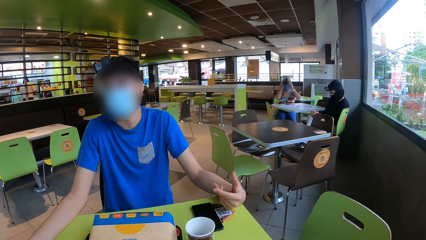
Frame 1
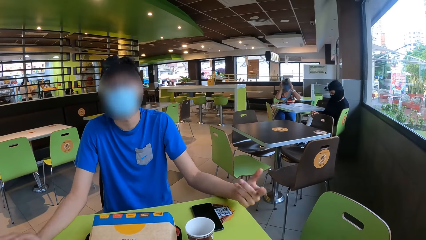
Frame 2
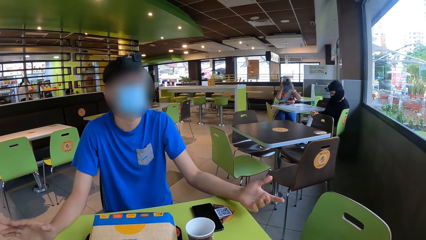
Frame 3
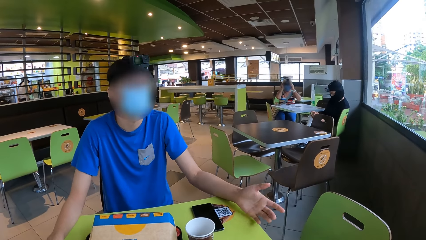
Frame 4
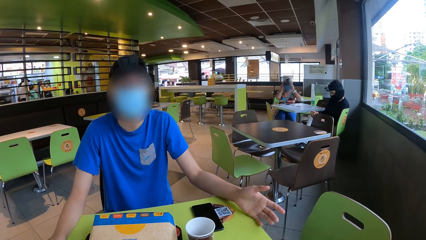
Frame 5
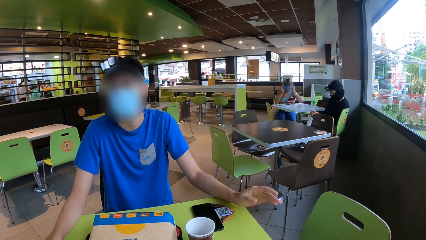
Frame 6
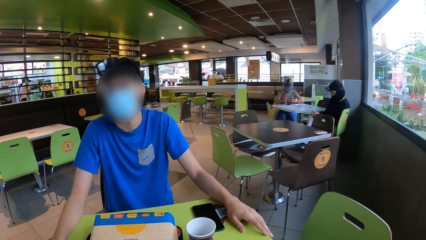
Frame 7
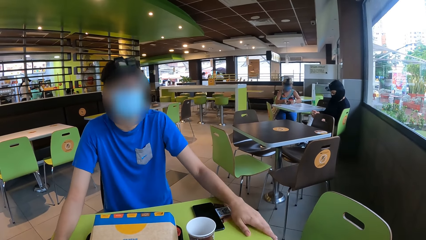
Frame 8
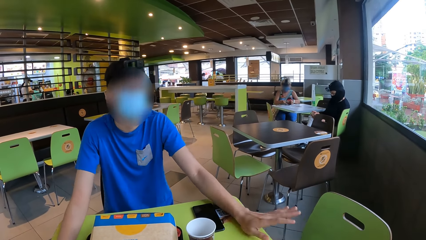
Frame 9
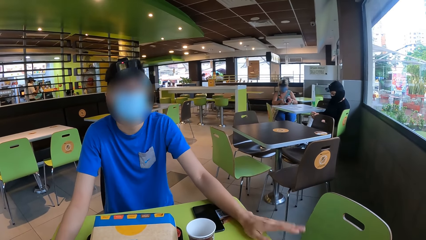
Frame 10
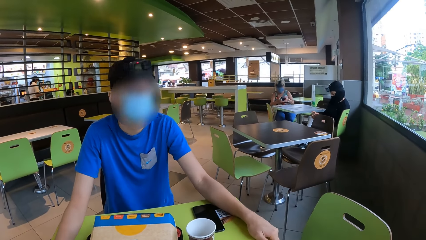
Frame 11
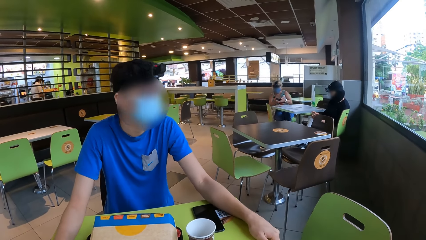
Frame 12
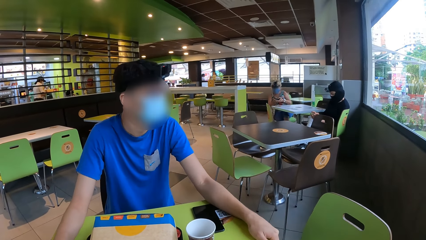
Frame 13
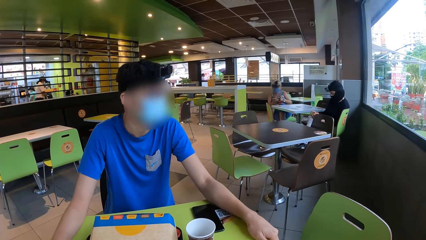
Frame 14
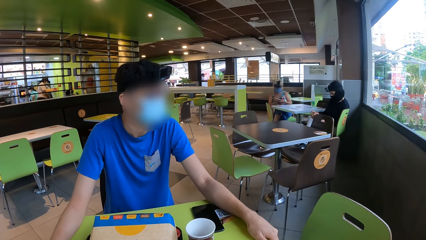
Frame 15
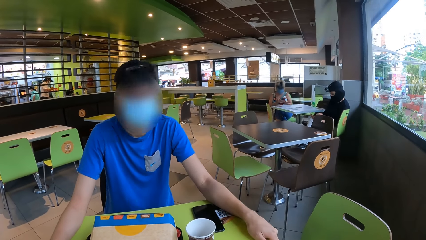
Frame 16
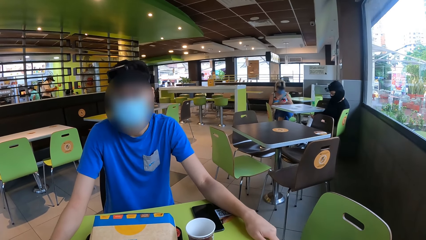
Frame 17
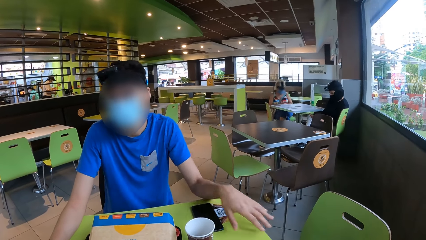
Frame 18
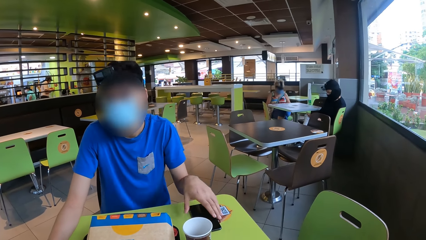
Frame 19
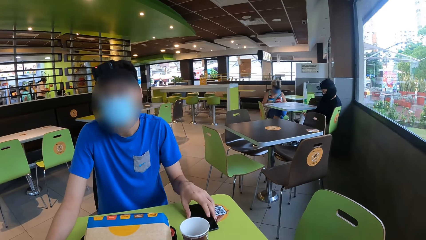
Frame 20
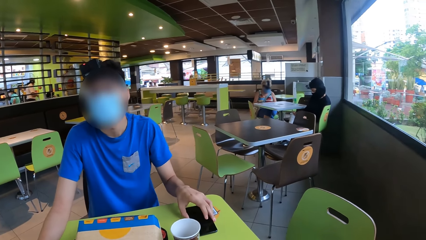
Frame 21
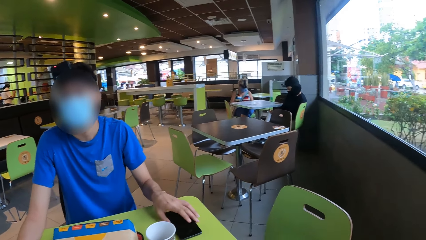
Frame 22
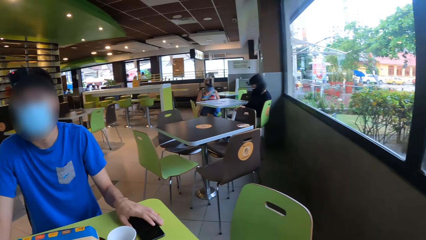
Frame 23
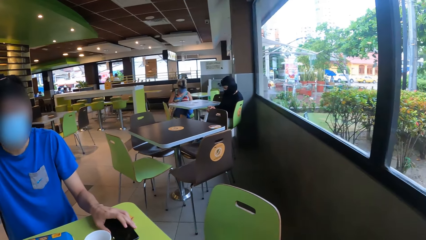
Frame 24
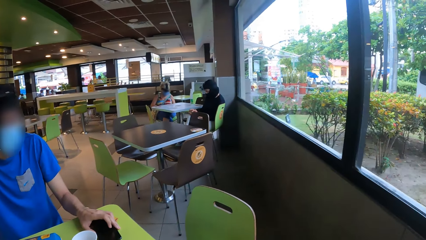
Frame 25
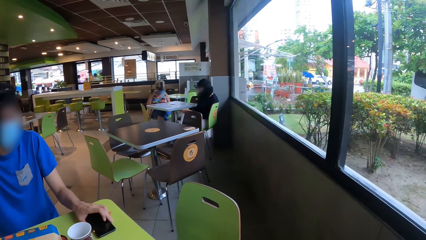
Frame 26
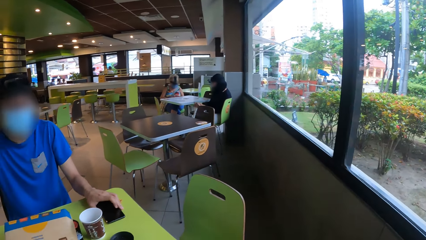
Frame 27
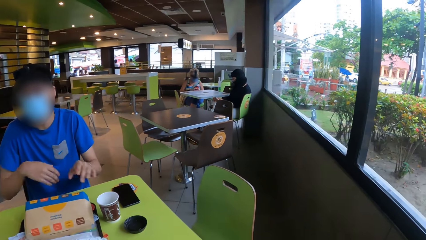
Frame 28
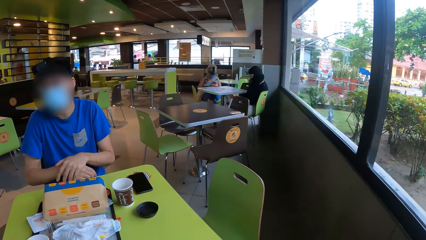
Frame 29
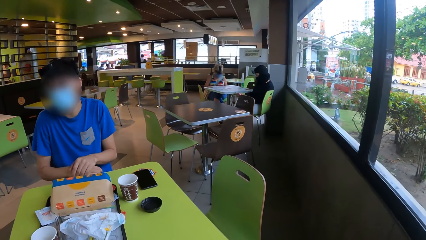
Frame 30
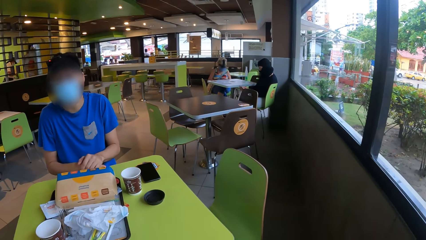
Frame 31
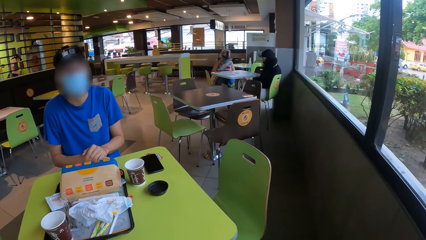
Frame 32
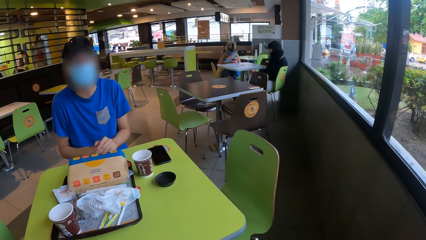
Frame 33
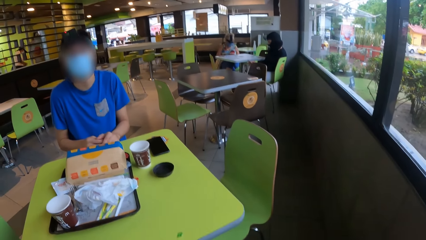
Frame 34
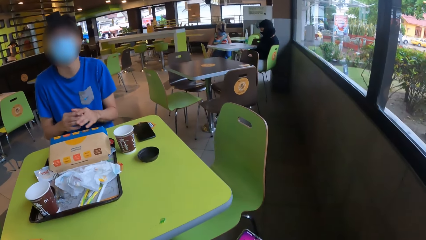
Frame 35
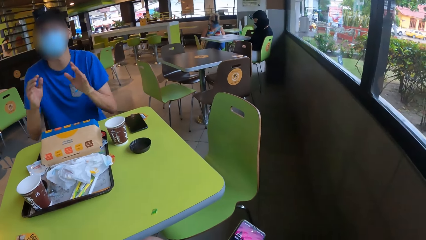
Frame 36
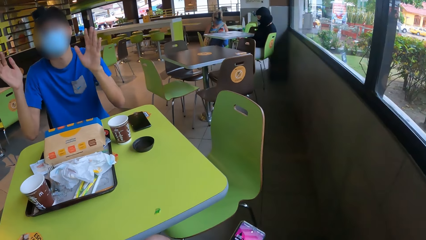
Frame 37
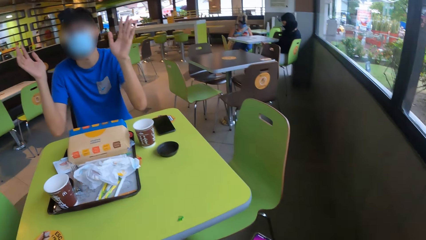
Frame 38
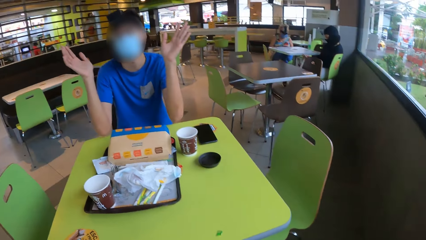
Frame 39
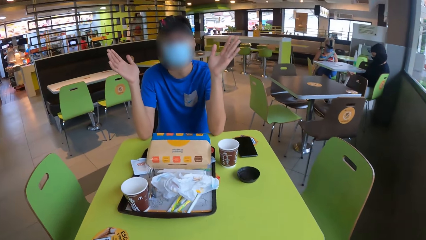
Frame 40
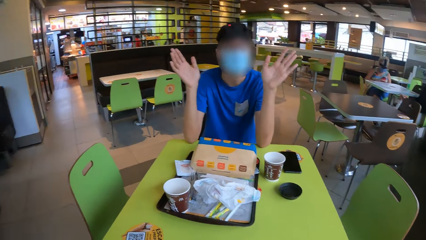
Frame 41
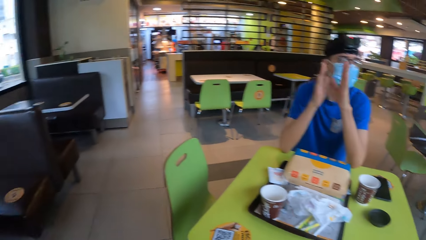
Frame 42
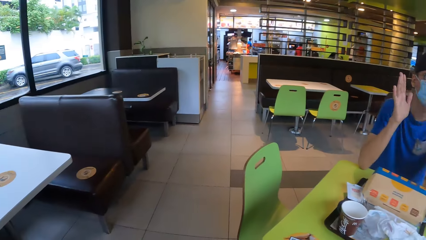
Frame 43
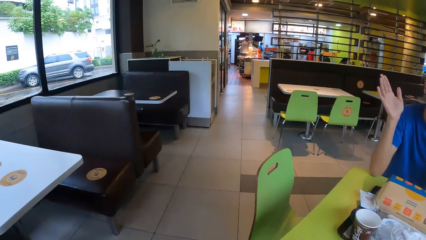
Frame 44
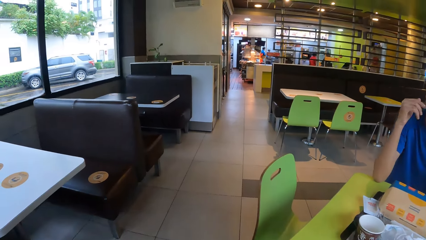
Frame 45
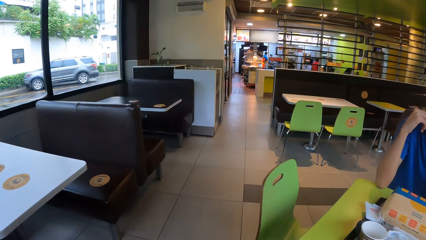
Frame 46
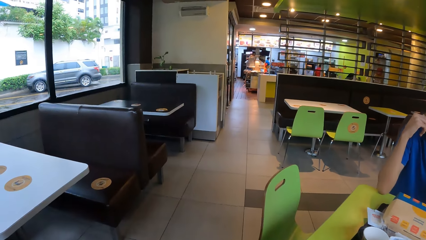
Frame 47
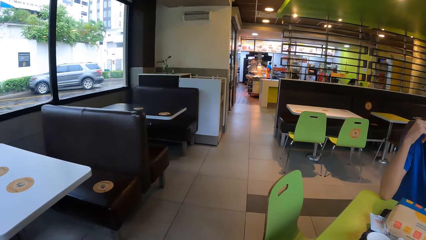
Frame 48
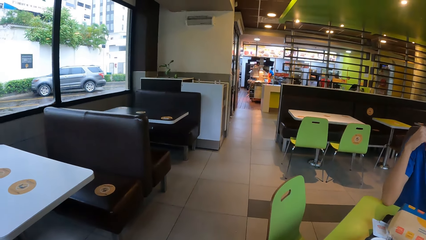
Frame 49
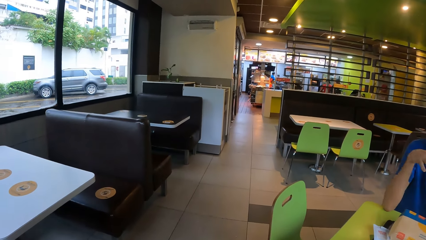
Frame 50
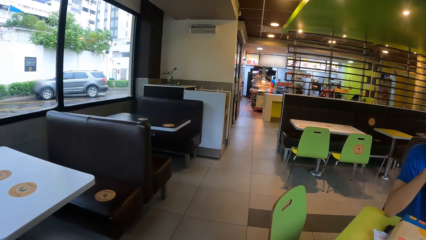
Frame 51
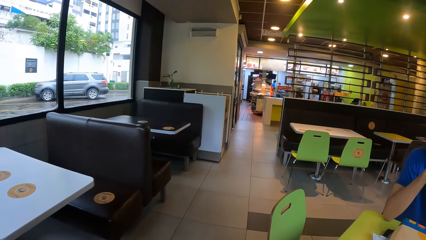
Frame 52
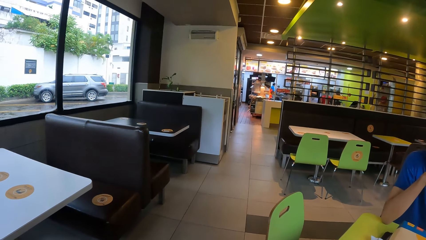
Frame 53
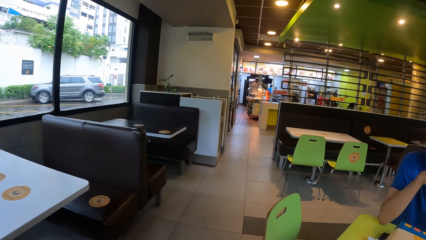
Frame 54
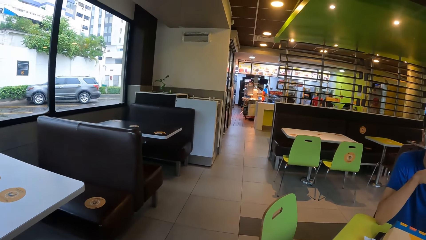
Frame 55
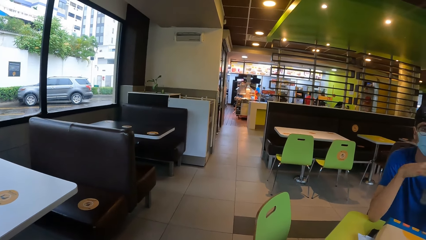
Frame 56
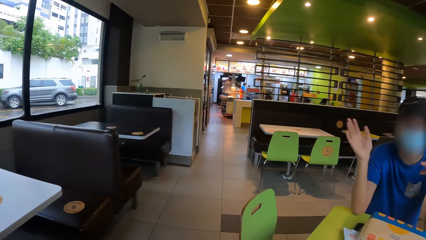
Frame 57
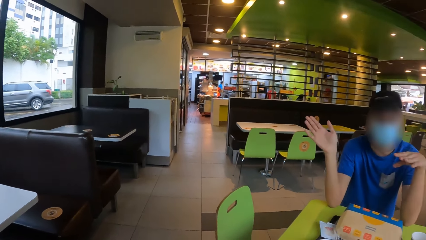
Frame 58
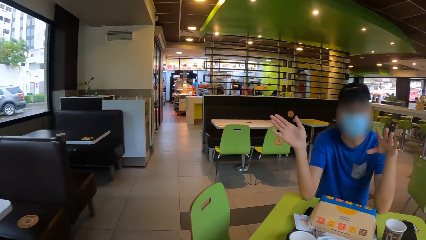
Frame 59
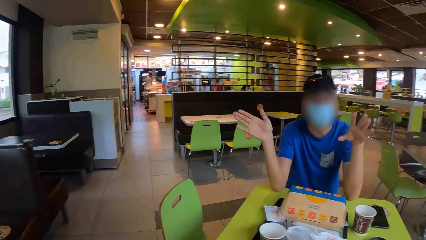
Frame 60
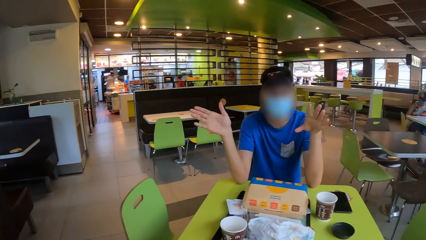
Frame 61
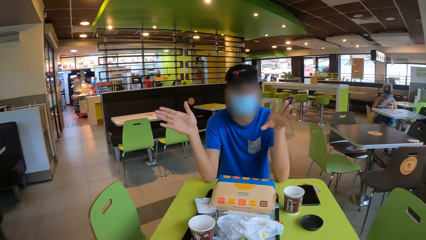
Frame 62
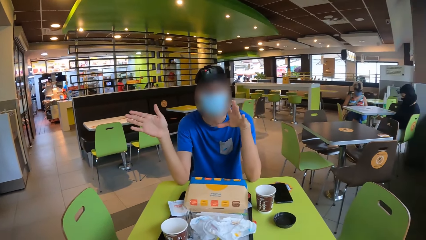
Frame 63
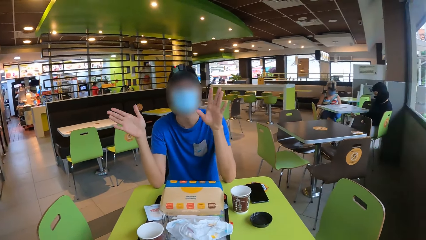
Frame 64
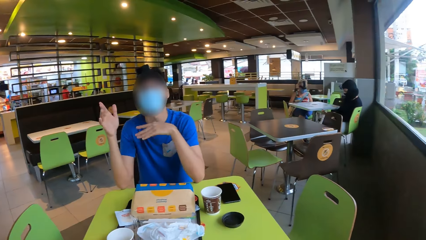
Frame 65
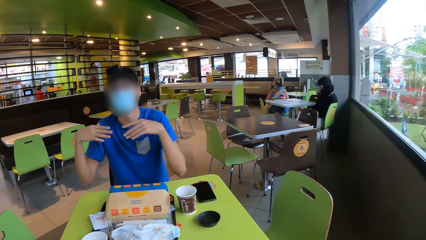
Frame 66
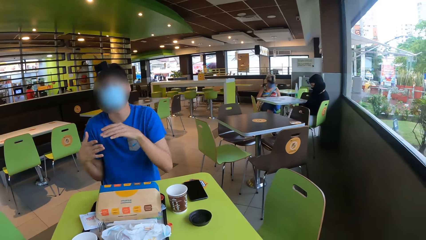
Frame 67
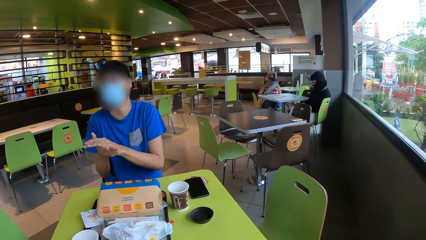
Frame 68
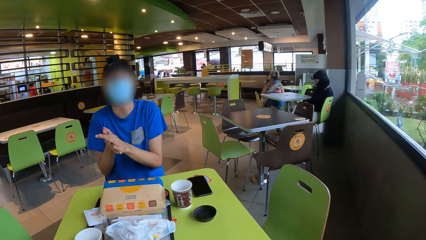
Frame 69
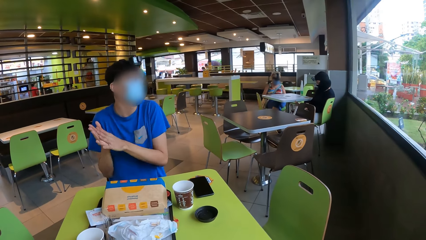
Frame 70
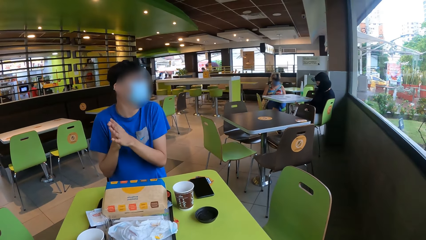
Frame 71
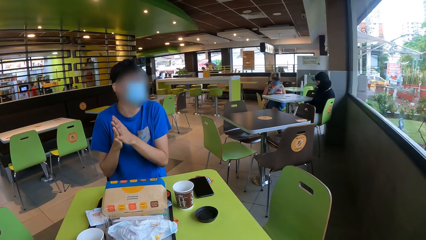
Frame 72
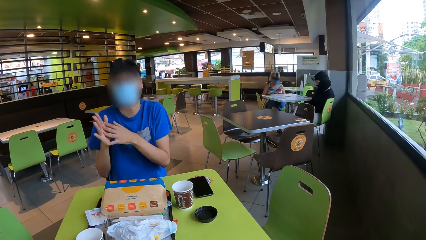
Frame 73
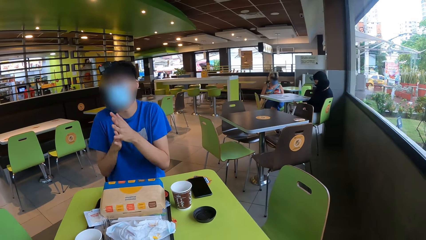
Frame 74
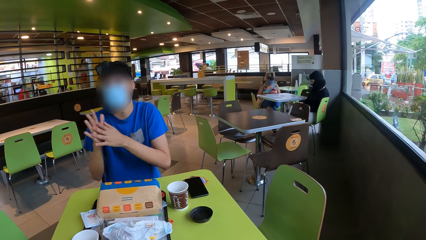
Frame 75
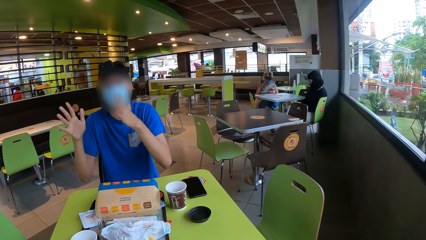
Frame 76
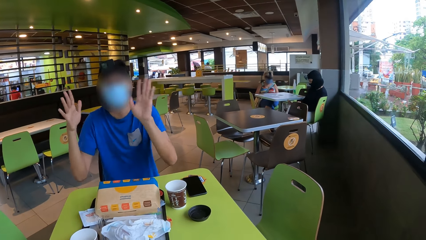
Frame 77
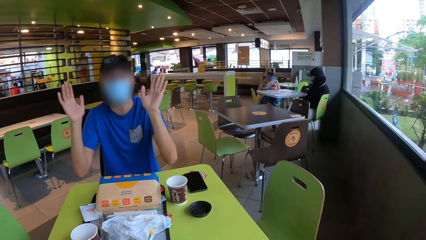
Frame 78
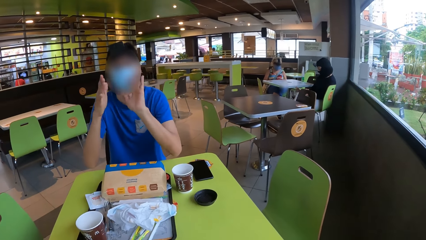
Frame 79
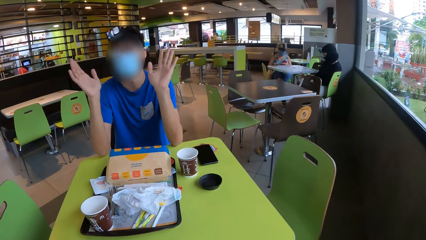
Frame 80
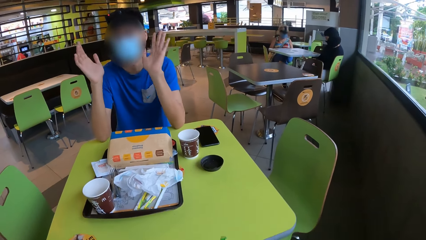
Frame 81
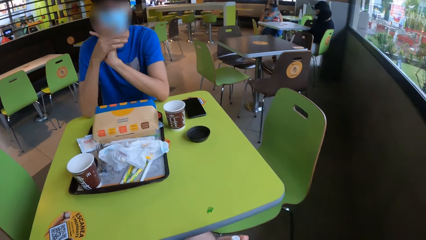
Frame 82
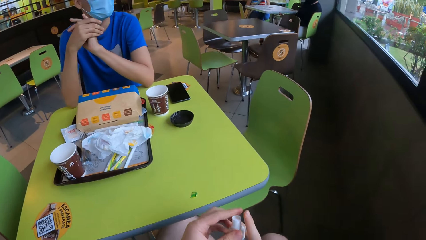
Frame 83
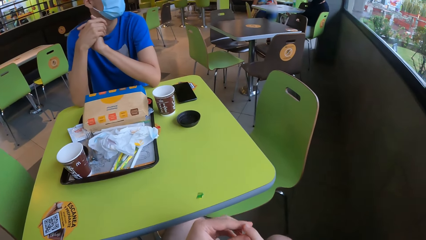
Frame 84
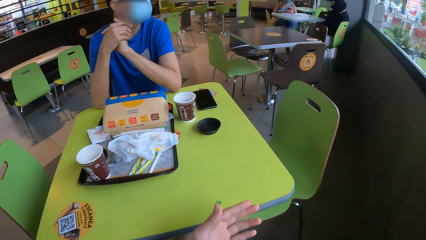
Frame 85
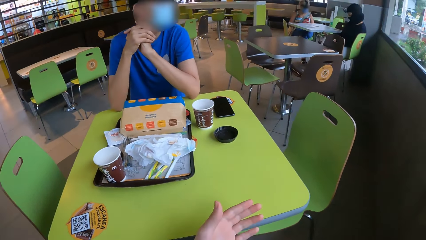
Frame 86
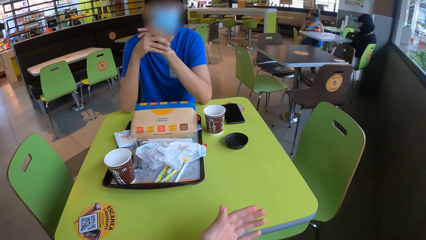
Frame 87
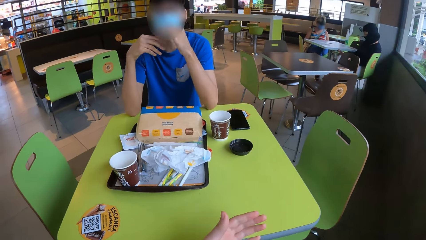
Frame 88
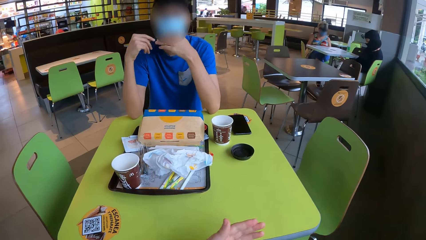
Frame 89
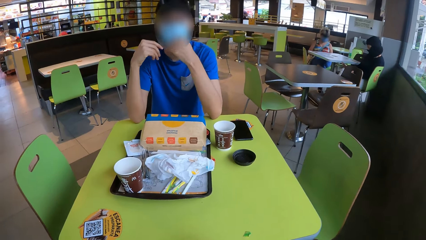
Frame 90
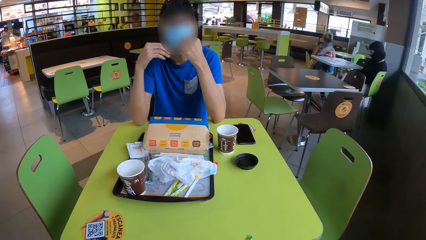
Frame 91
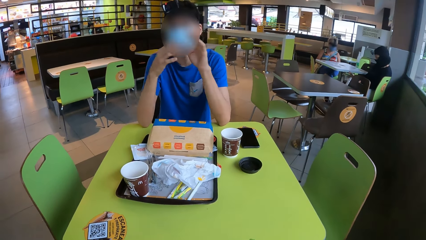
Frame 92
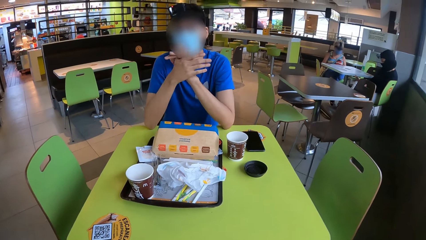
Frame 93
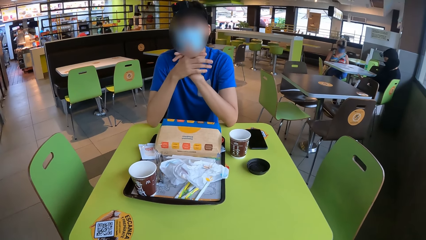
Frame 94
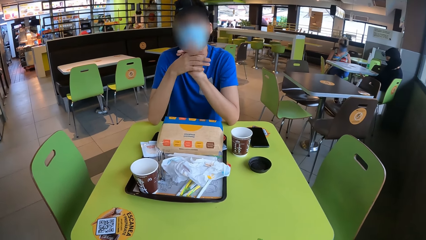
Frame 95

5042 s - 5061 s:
A man touches the phone. The man holds the phone. The camera wearer uses the phone. They converse with the man. They look around.
